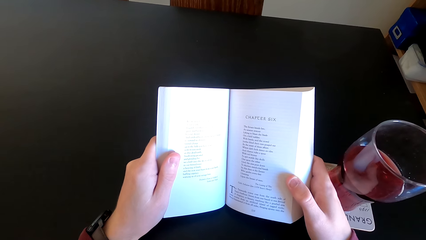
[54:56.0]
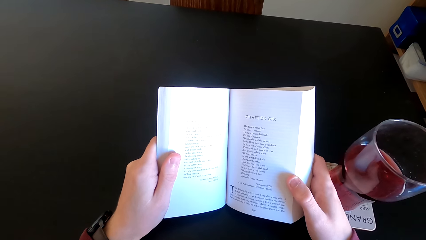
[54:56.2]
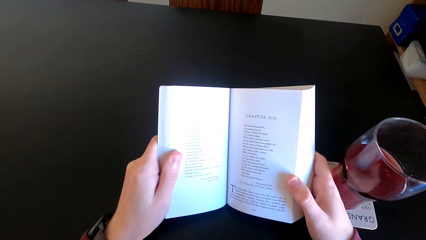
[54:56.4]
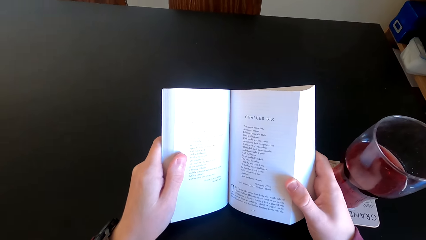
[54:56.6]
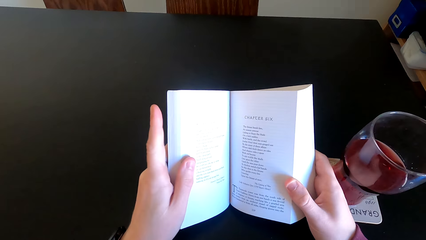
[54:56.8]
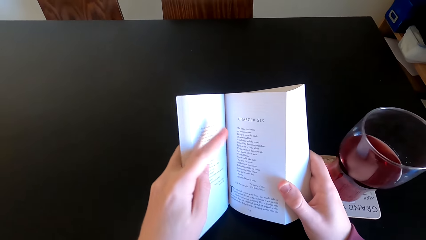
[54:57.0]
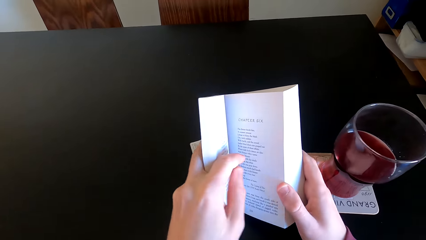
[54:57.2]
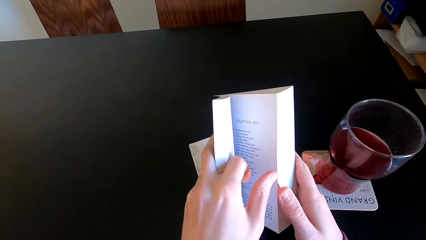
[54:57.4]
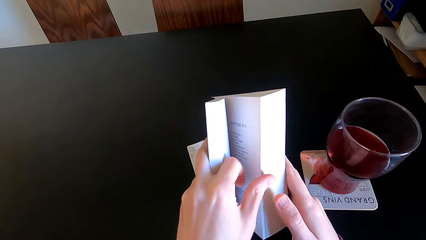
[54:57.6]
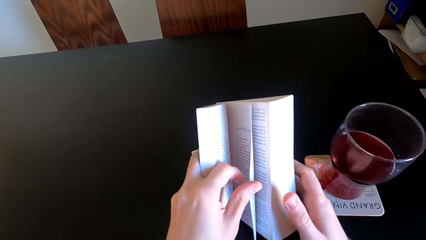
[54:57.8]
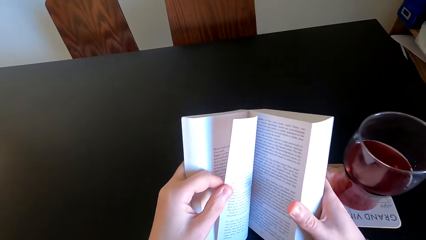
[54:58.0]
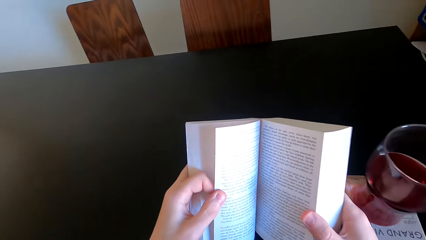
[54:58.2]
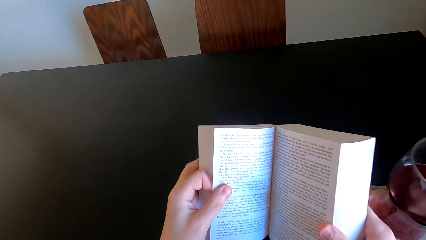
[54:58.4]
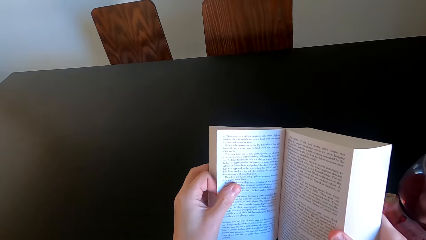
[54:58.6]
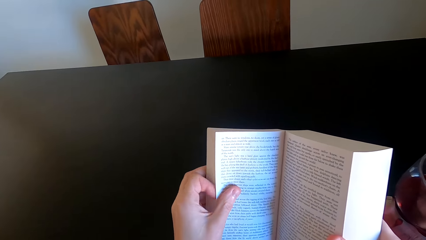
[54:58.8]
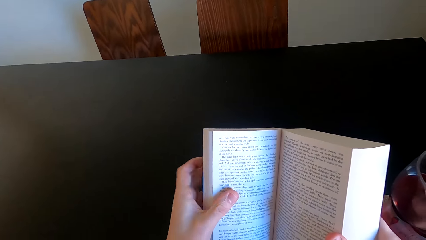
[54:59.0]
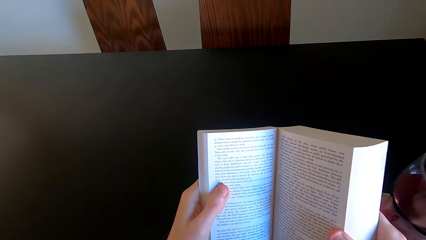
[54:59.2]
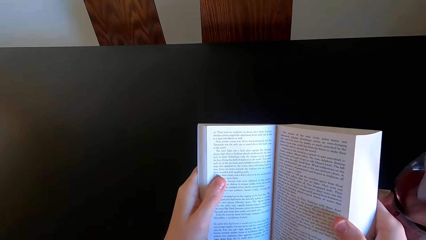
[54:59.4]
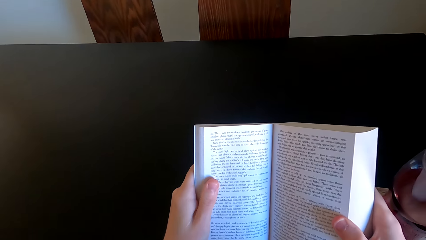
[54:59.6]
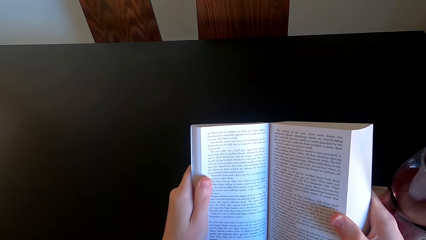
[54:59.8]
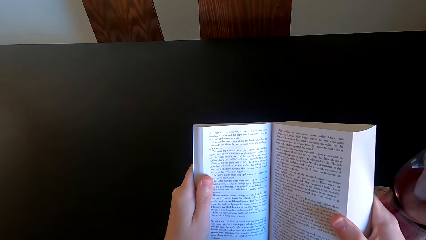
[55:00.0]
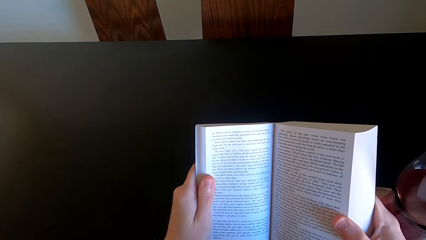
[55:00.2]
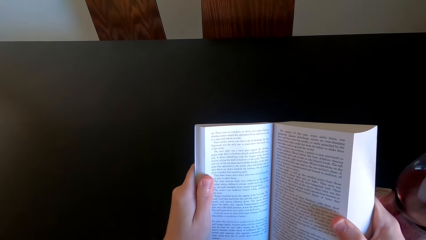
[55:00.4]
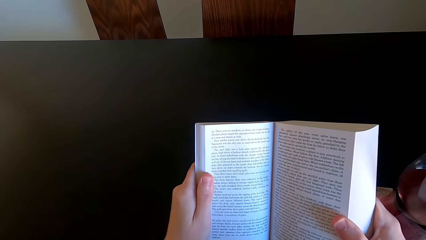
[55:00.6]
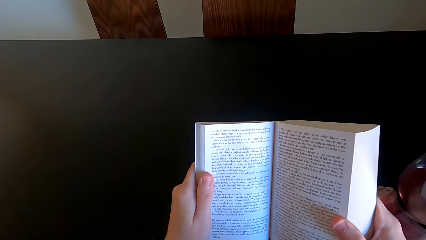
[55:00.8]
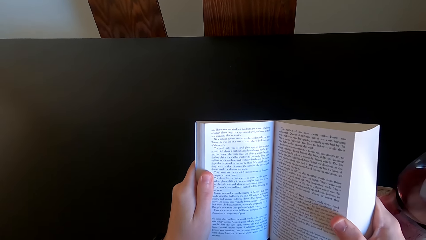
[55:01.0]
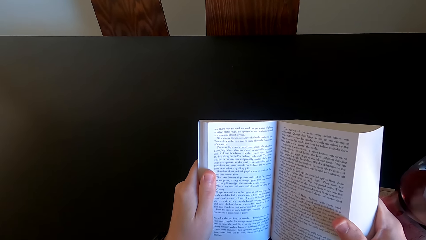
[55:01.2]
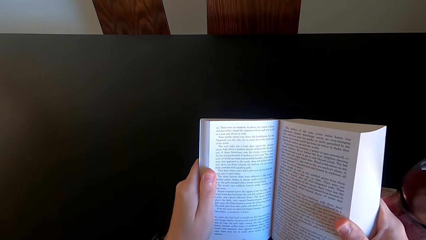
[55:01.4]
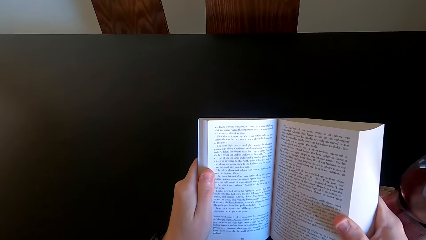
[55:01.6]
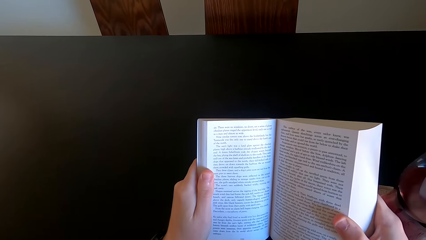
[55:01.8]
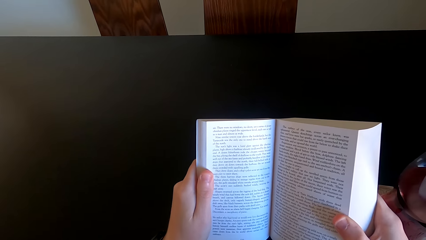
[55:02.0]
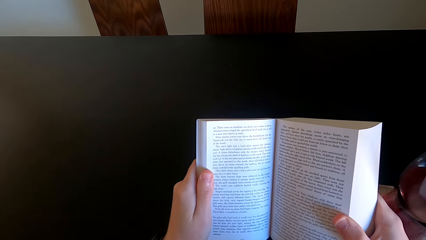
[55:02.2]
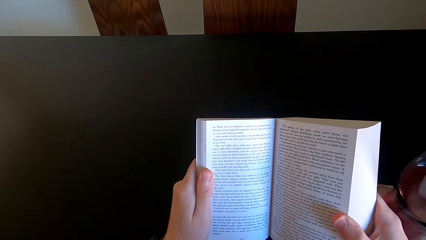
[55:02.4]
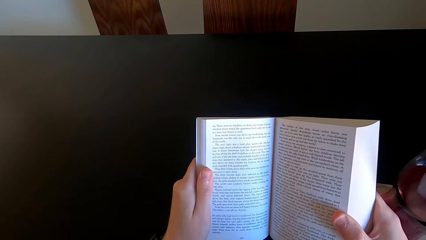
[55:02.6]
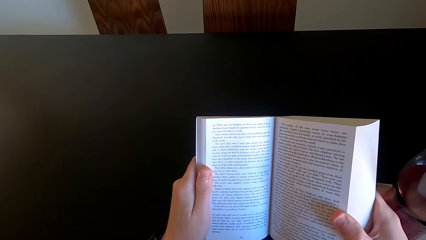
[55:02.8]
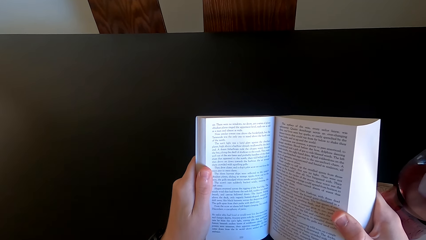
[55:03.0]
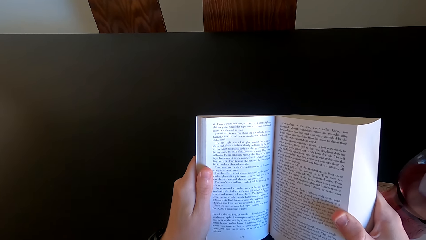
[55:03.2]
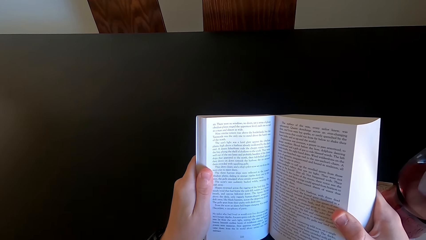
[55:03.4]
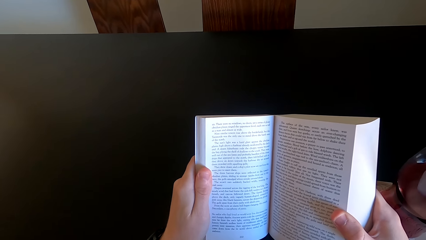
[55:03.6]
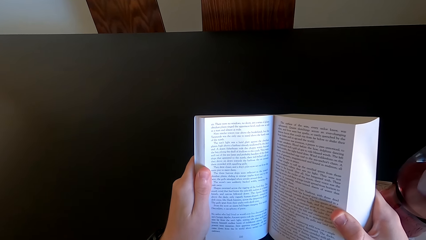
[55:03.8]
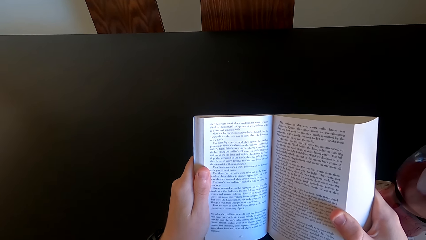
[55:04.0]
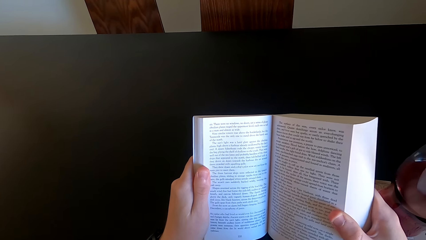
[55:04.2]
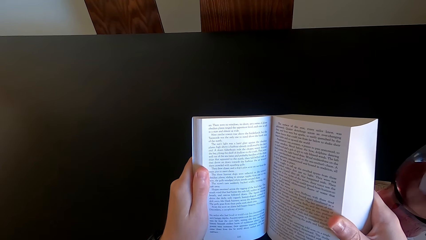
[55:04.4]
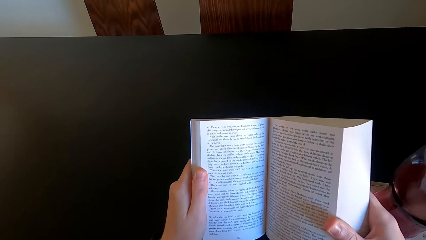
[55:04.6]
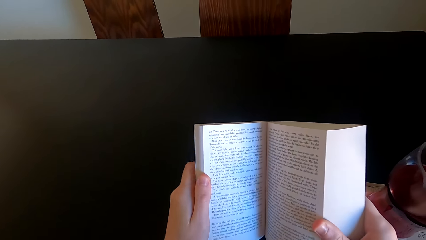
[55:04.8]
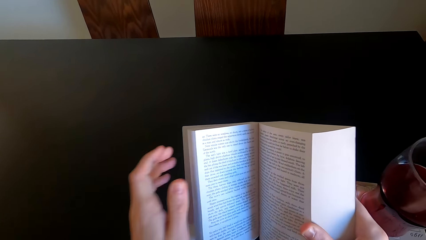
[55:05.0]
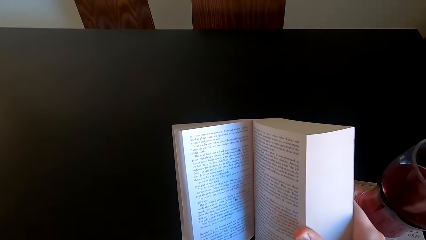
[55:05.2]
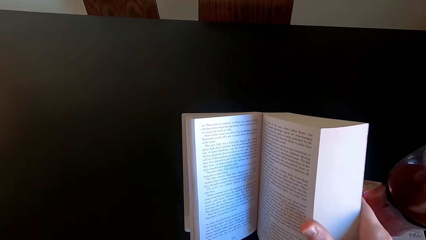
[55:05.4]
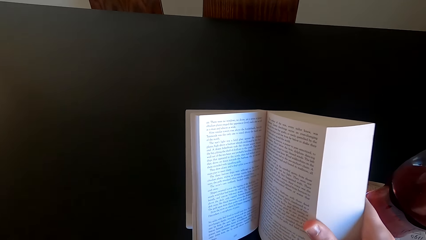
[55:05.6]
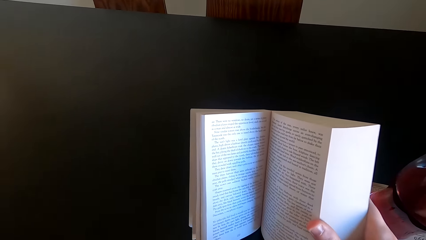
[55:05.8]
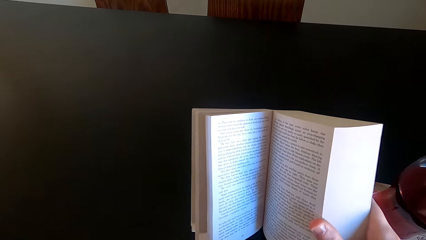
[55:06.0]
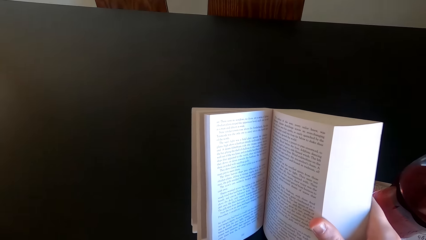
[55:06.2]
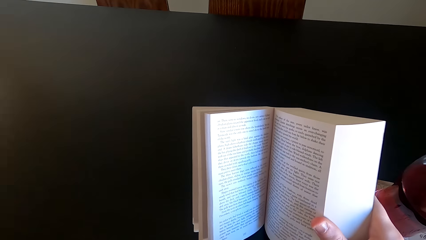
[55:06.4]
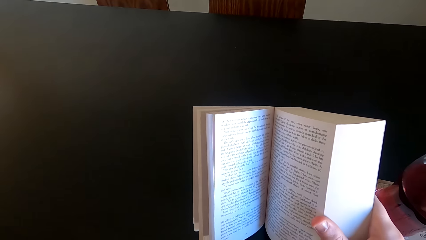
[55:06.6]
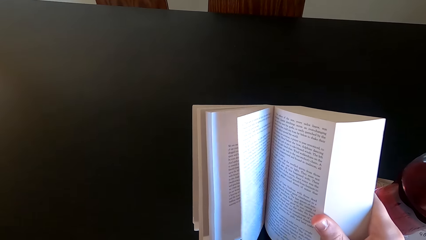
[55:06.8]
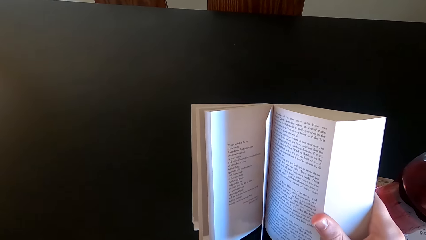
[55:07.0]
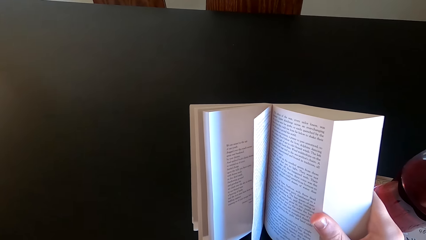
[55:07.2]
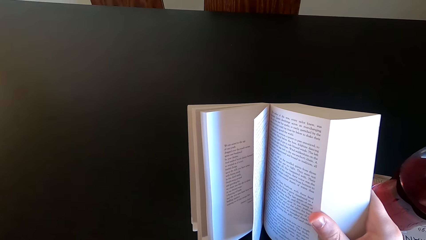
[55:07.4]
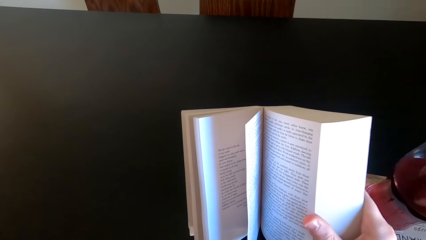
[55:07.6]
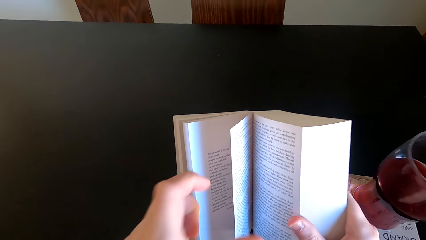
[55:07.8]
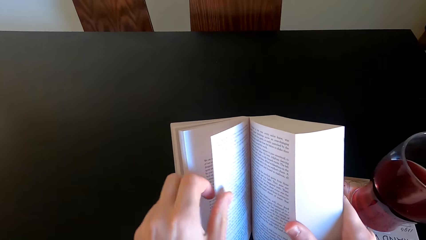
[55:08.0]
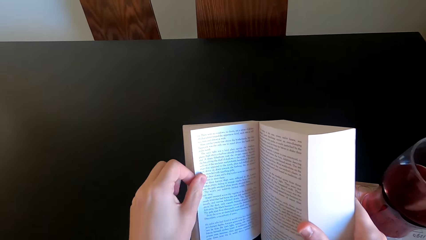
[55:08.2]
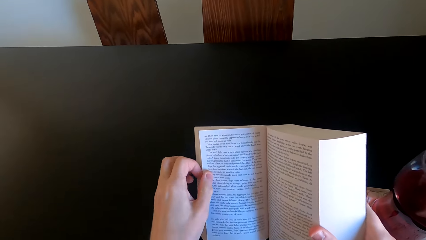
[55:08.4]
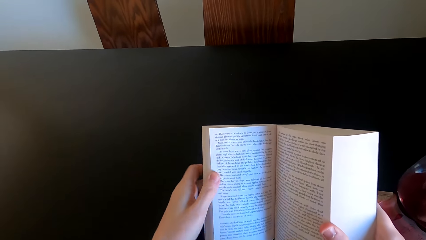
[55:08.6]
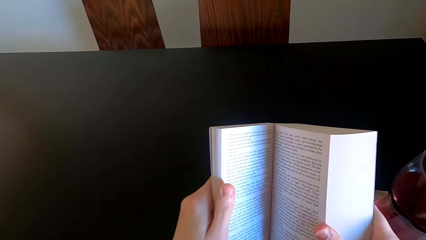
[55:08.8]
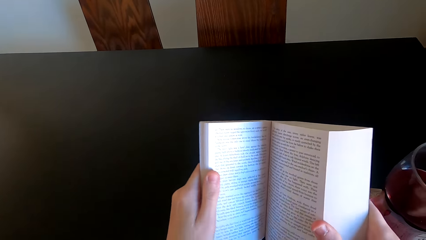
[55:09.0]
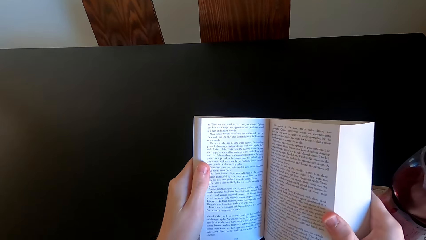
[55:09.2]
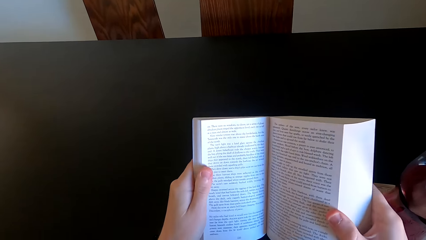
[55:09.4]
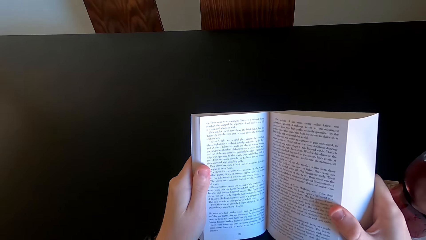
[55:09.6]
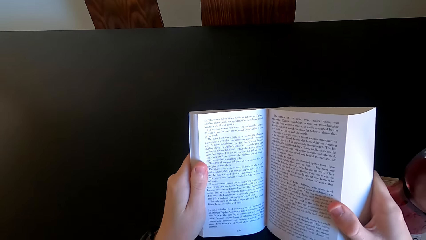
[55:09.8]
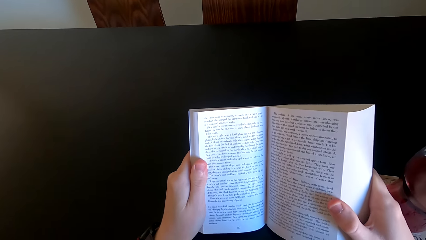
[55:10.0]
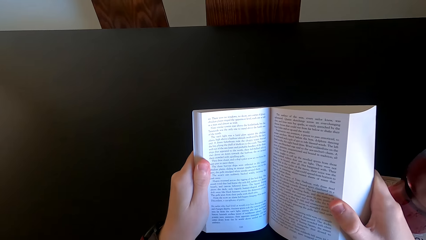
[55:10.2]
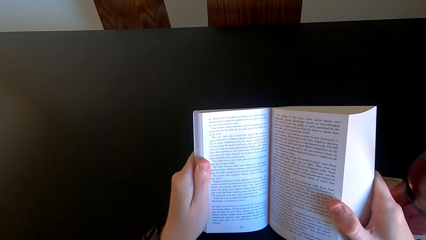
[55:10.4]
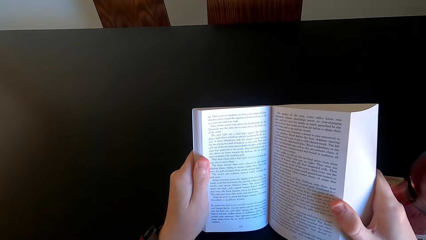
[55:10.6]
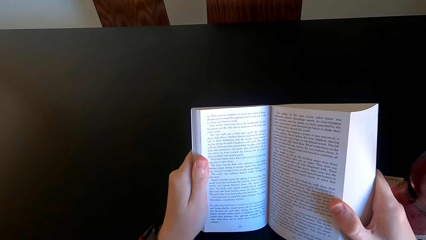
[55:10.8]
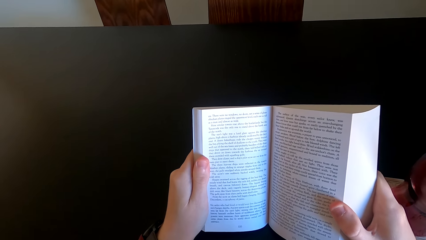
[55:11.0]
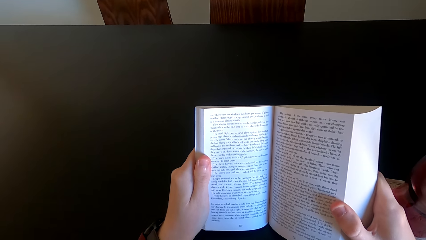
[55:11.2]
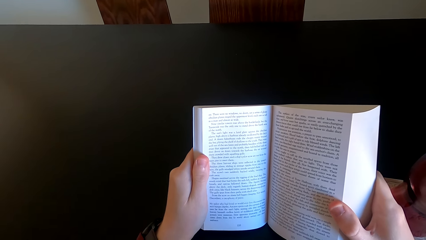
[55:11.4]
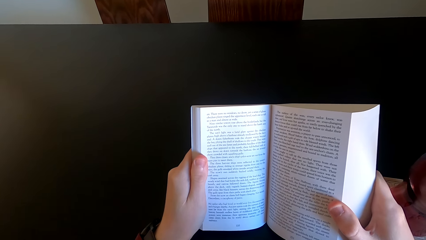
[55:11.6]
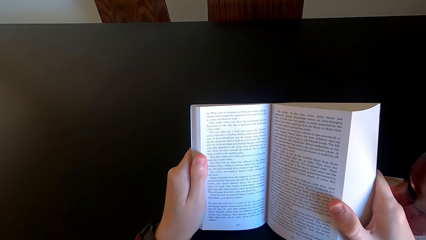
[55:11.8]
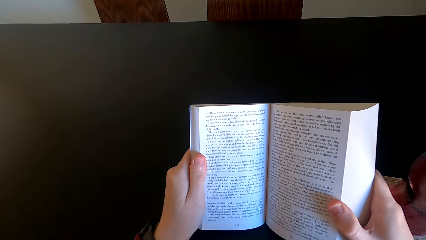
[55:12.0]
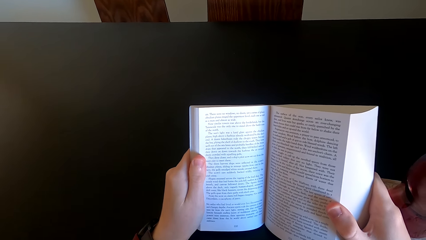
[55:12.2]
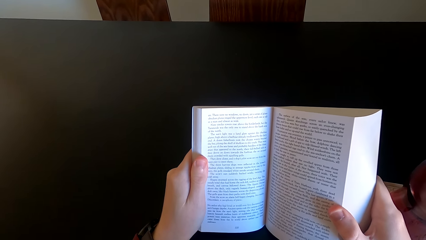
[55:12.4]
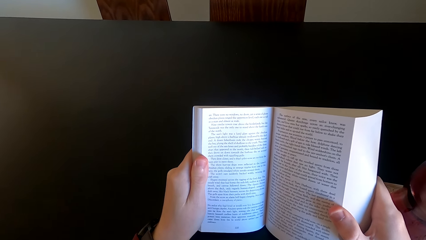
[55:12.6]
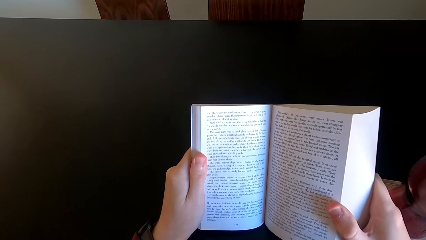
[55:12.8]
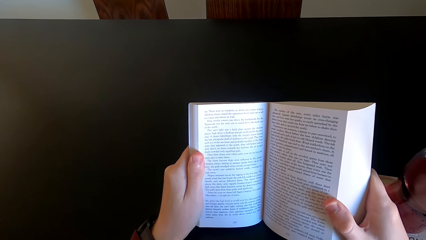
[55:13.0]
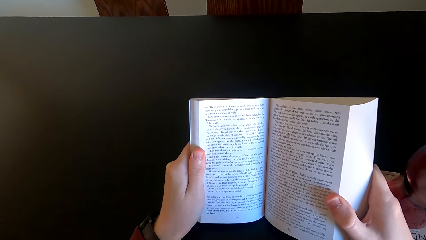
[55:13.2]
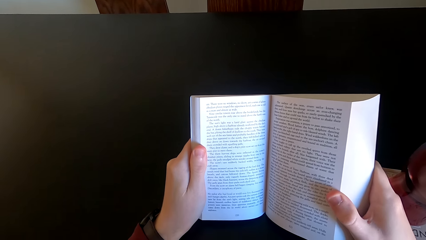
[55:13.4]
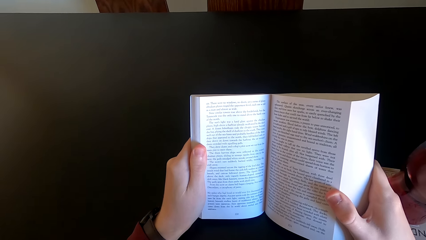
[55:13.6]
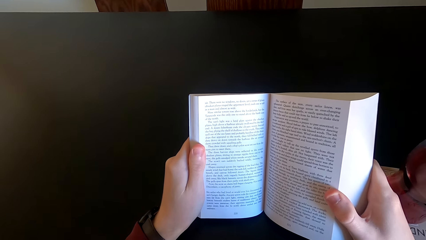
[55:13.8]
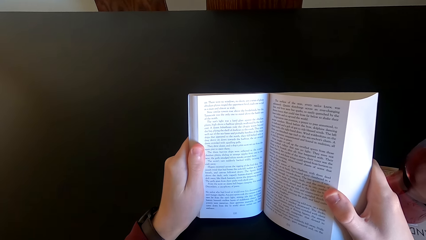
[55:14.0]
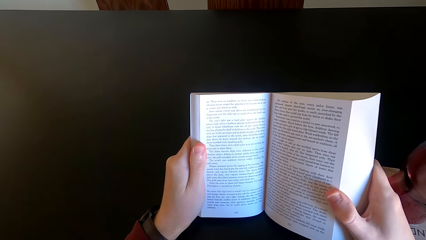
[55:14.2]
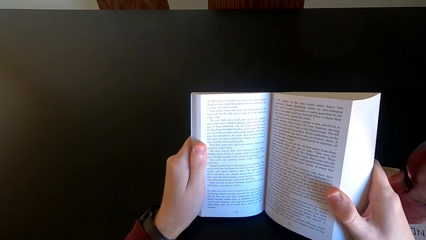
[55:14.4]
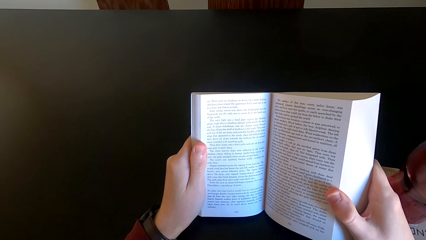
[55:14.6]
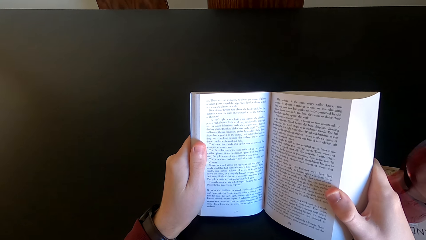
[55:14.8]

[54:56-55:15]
The camera wearer turns the page. She reads the page. She releases her hand from the book. She reads the book. She holds the book. She reads the book.
